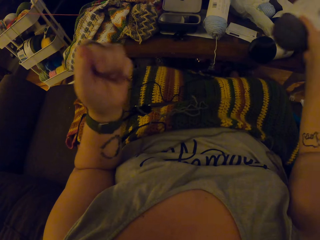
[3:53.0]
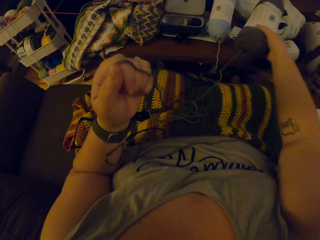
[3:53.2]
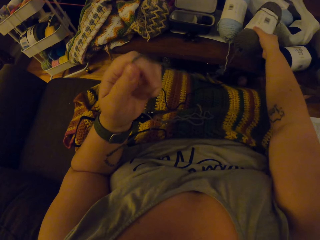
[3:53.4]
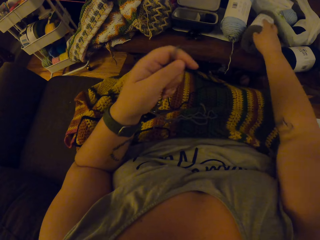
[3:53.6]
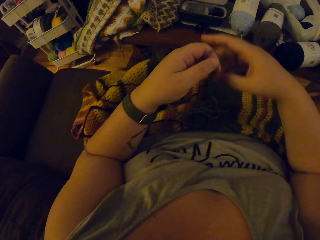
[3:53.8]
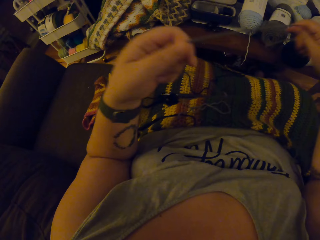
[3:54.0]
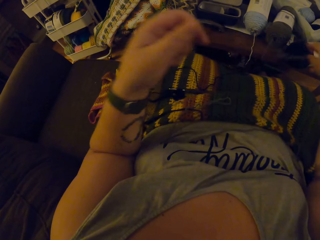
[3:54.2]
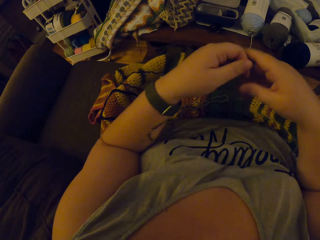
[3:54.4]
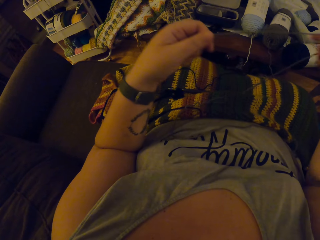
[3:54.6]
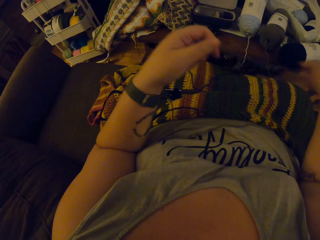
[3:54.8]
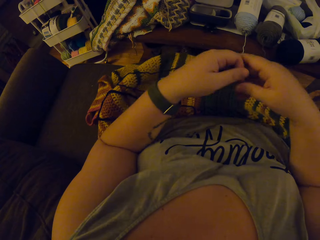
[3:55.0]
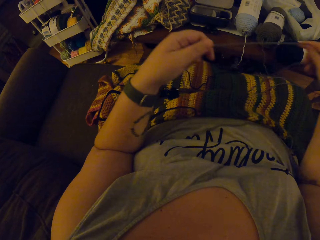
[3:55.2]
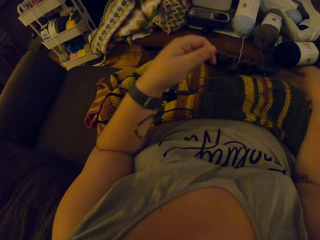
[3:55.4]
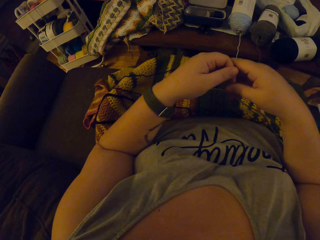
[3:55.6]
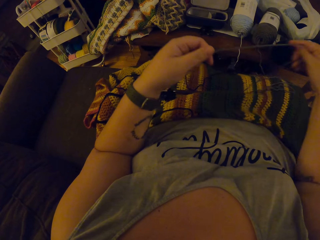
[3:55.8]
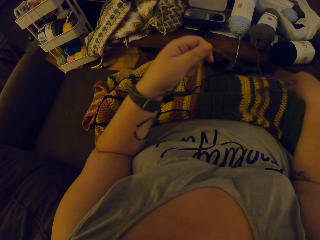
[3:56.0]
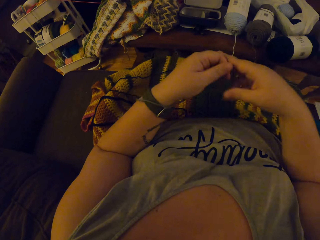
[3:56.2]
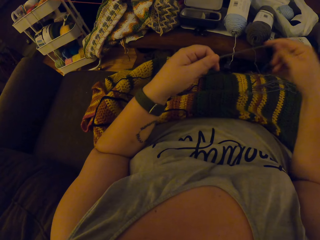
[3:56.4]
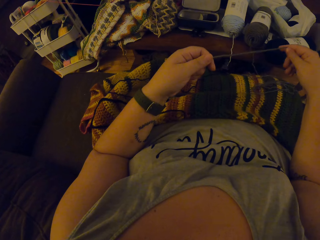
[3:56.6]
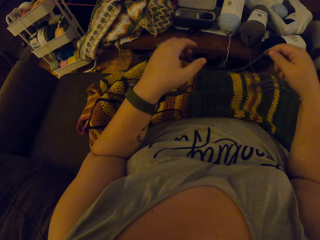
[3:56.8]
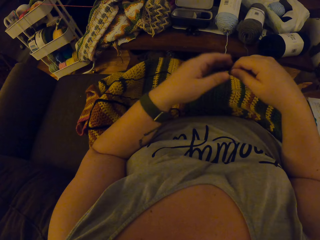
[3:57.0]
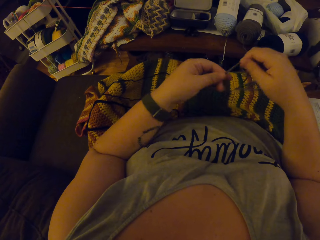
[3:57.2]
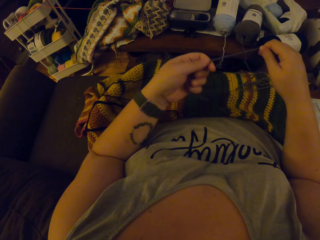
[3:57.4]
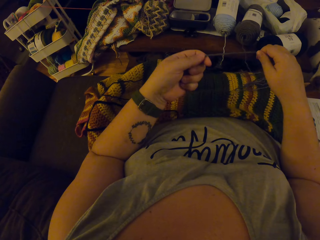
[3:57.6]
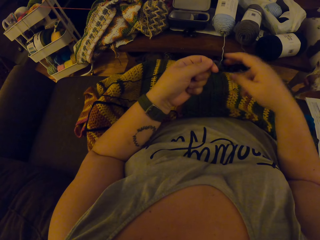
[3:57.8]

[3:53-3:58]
The camera wearer puts the cotton yarn on the table. They hold the thread with both hands.

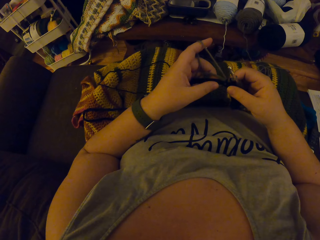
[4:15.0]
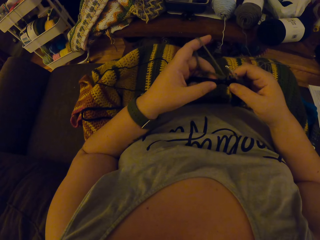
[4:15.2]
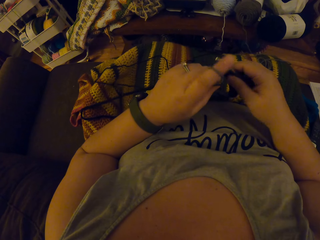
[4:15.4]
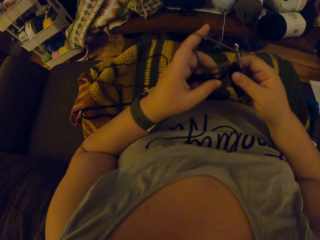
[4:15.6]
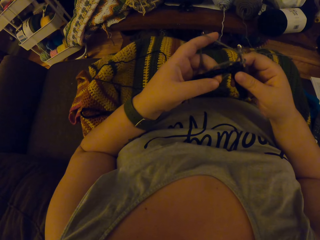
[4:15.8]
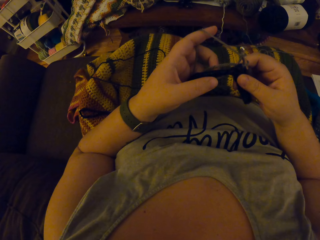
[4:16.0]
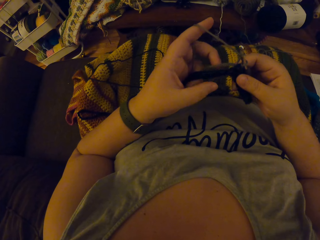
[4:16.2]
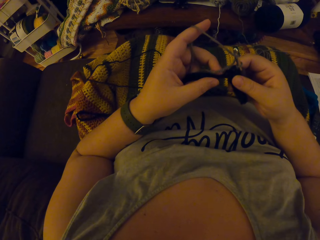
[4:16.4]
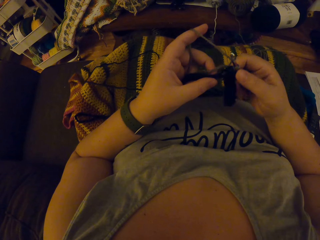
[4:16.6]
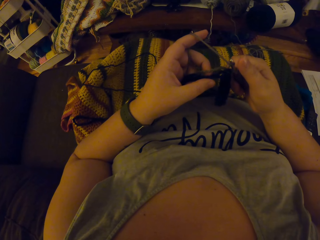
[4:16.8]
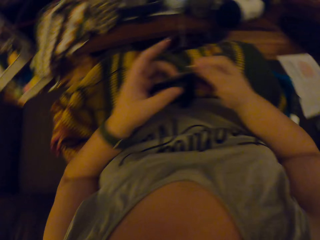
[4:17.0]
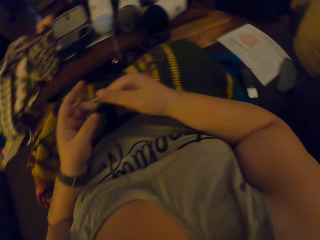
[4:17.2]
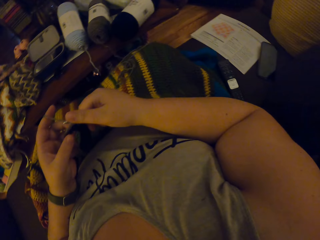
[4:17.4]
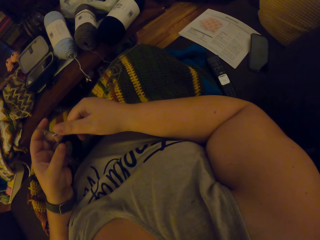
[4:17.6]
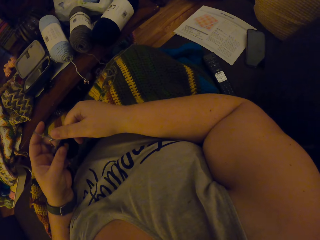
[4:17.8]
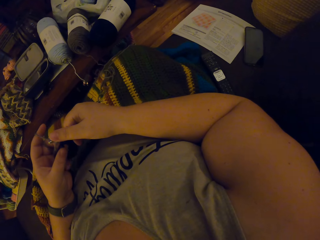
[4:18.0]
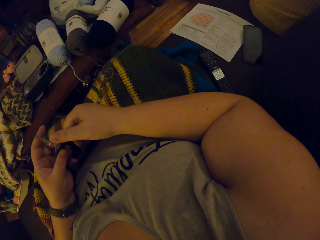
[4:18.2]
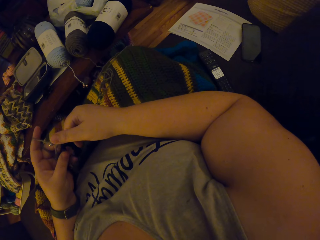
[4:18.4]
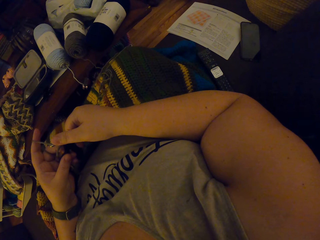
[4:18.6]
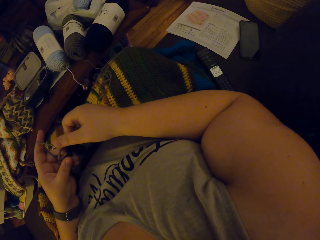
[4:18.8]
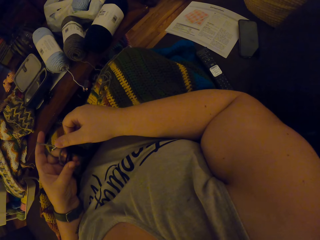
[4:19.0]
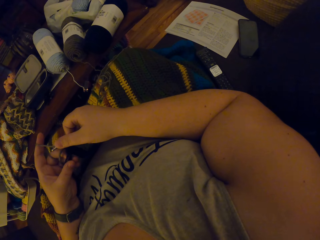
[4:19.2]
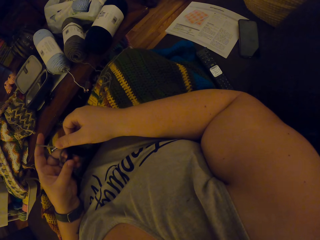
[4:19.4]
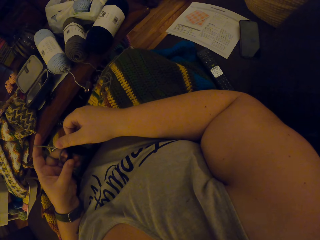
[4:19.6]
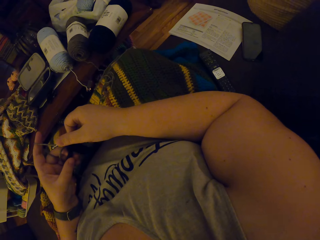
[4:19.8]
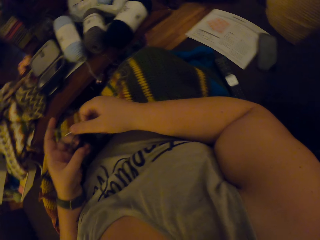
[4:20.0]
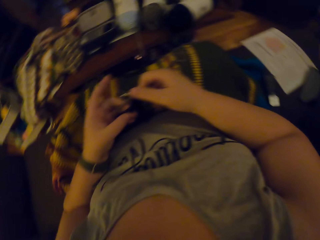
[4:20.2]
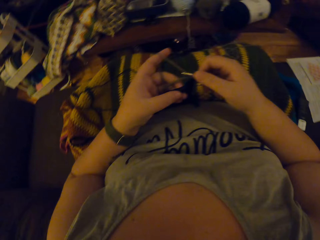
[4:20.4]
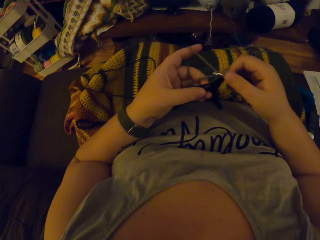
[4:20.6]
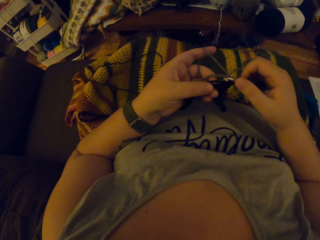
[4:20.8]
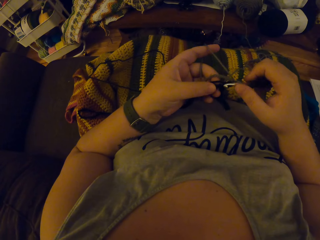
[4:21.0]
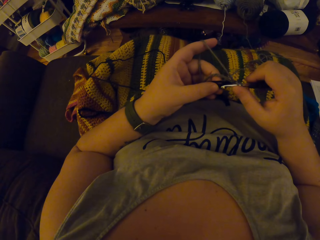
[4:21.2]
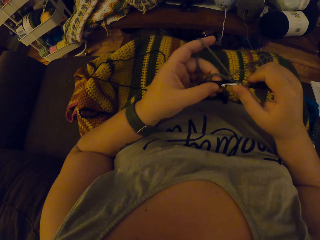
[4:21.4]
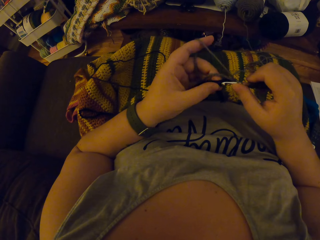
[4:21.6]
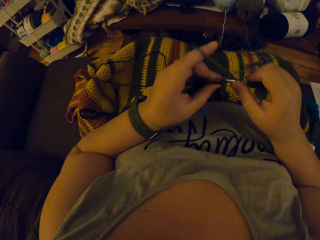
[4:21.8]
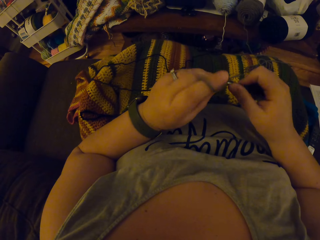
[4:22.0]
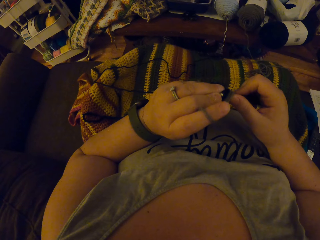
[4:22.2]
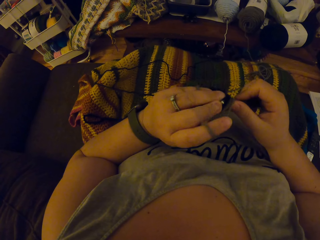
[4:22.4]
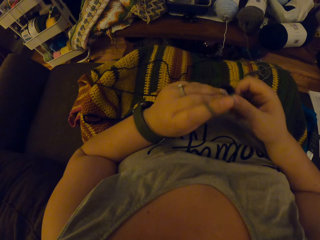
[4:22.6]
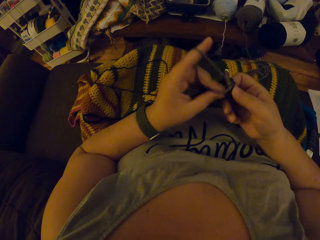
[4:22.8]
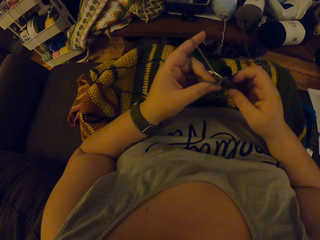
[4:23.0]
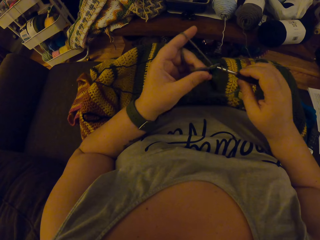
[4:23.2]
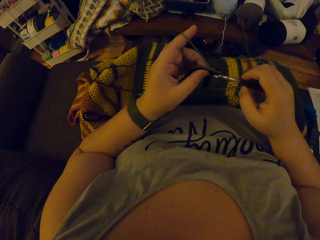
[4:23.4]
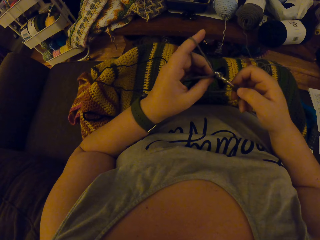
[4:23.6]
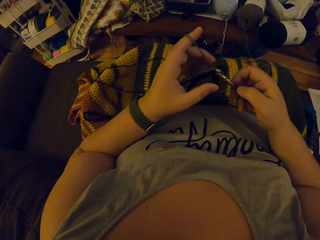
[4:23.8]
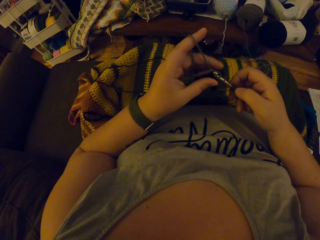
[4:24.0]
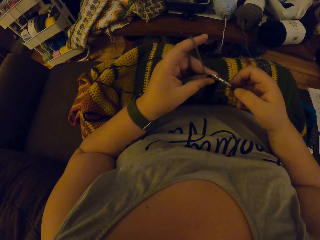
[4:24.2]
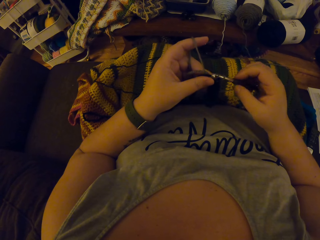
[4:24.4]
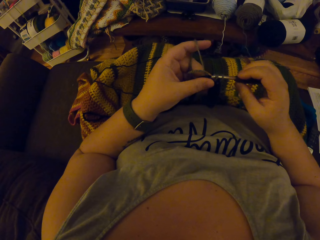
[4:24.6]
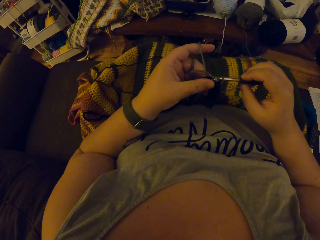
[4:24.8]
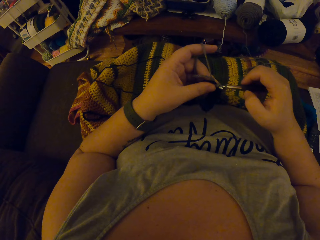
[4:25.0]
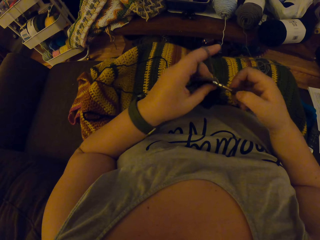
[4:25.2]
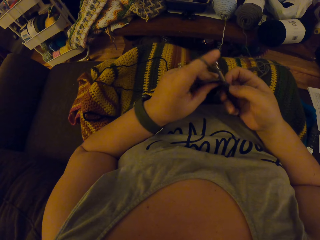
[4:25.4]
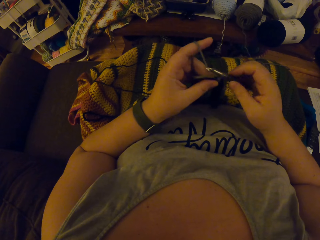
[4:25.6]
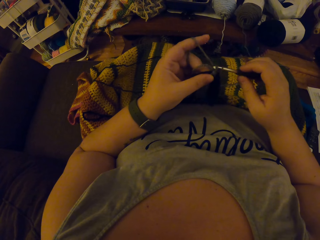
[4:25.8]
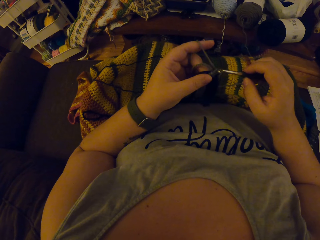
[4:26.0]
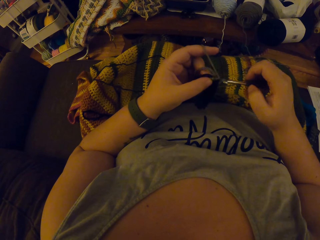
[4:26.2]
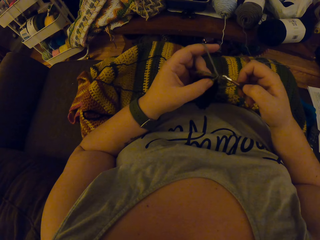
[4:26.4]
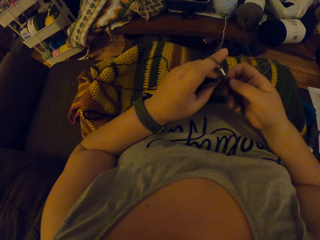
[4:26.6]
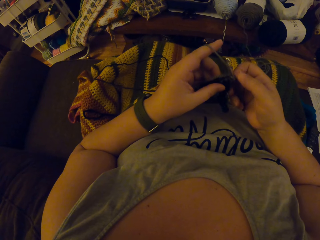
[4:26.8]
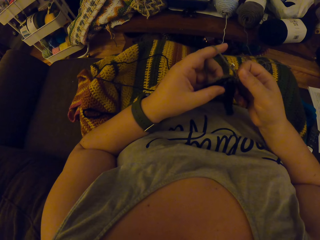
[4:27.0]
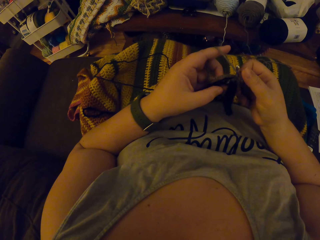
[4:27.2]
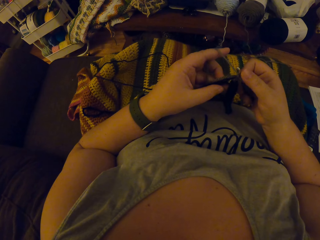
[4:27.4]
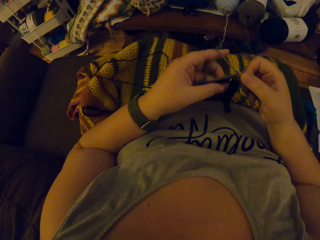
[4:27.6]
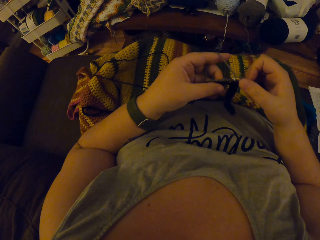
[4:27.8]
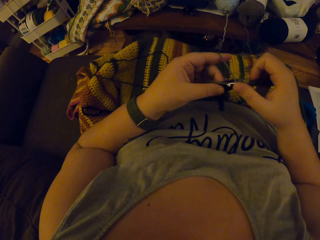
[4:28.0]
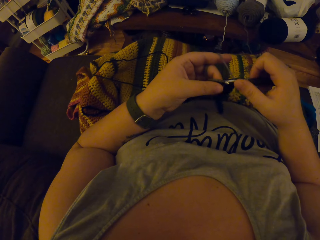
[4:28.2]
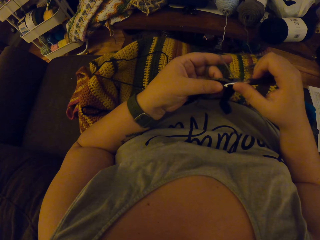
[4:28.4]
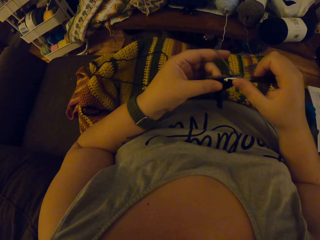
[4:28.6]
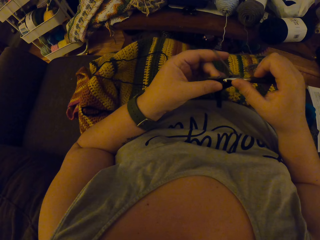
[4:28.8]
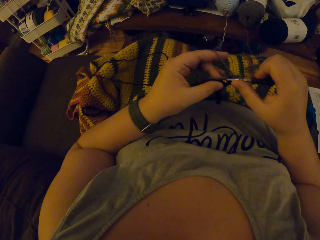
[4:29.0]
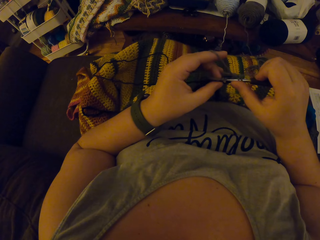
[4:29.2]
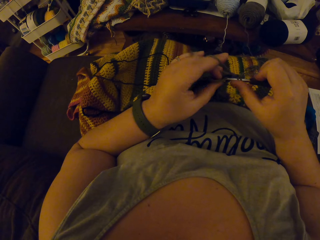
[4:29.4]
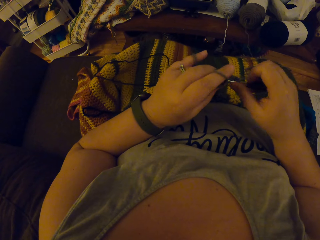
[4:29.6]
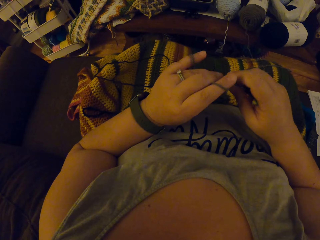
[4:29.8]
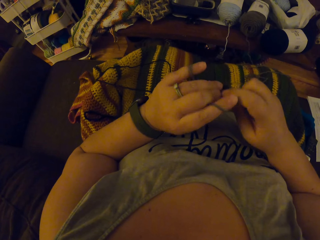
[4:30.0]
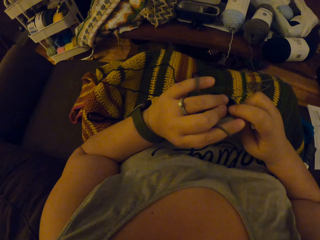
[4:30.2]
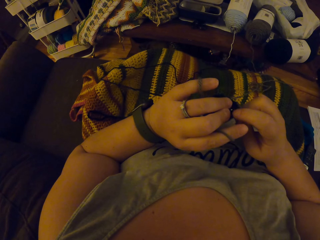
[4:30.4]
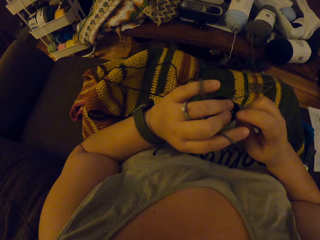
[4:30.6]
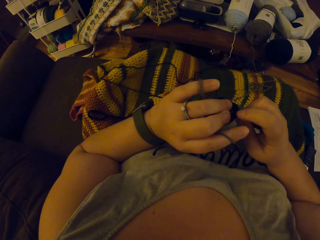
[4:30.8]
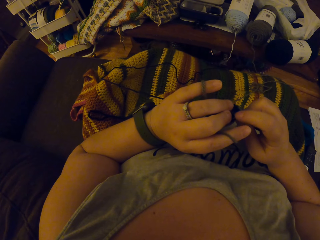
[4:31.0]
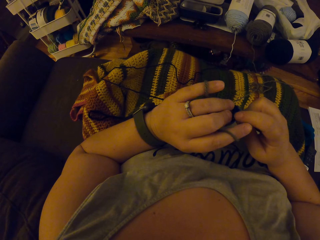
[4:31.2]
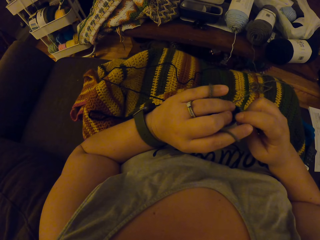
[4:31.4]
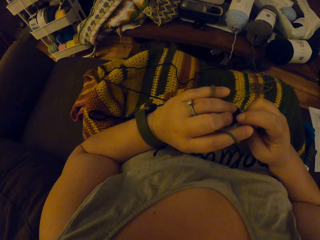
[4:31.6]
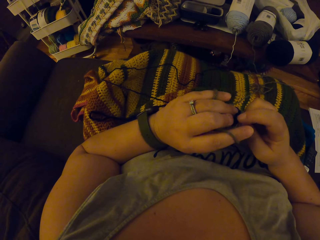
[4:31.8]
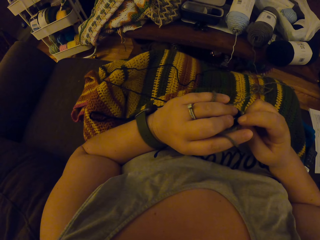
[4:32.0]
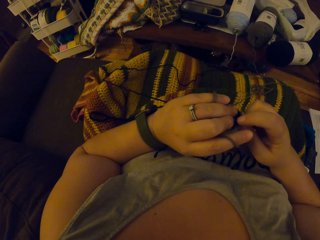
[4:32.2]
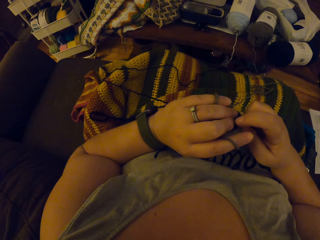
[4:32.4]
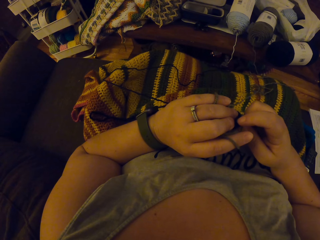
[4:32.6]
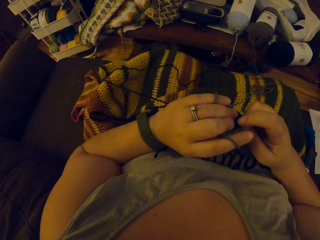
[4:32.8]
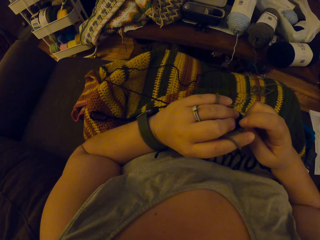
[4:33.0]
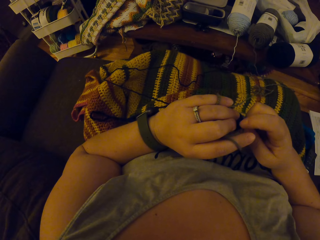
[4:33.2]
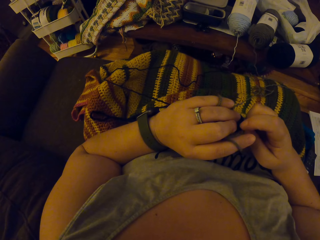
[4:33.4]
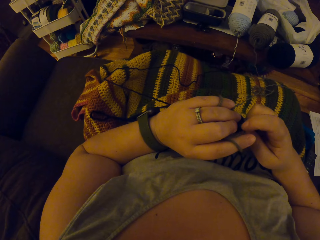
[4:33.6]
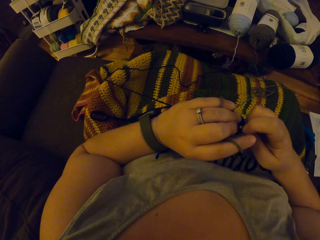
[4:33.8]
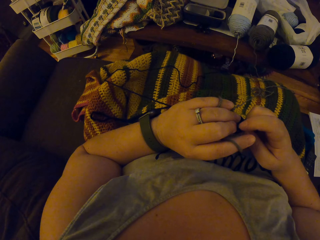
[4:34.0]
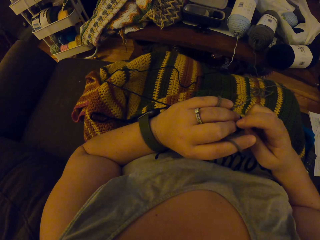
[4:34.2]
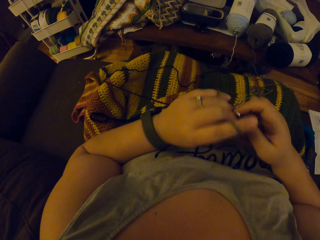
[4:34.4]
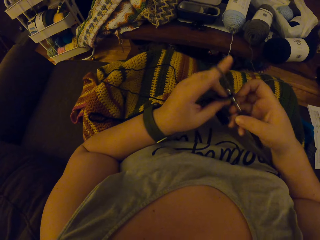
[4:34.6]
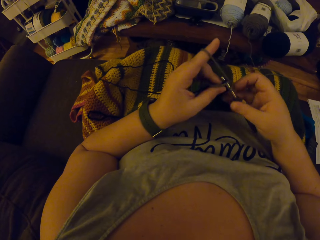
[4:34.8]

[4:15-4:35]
The camera wearer holds the sweater fabric. They look at the other side. They knit the sweater fabric. They pierce the sweater fabric with the crochet hook.
